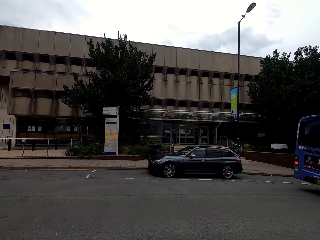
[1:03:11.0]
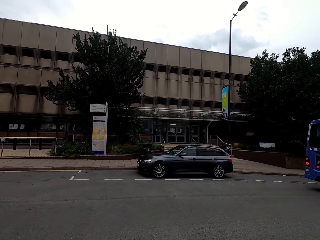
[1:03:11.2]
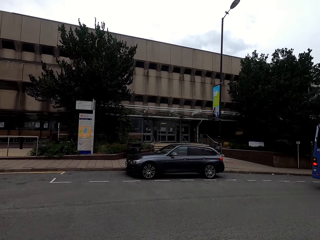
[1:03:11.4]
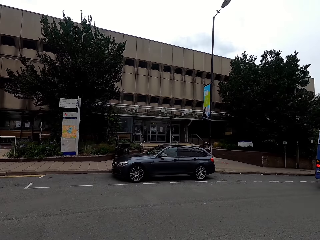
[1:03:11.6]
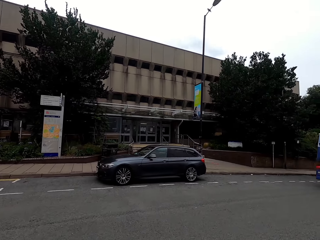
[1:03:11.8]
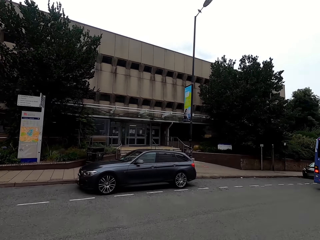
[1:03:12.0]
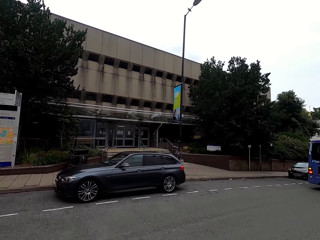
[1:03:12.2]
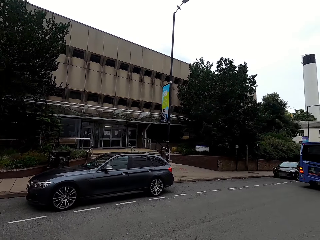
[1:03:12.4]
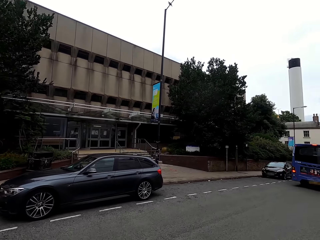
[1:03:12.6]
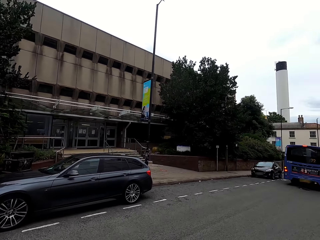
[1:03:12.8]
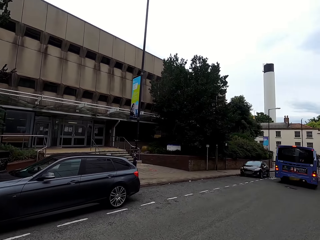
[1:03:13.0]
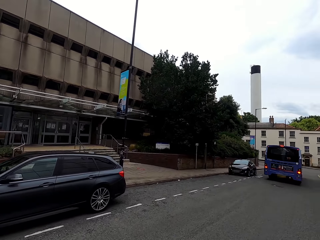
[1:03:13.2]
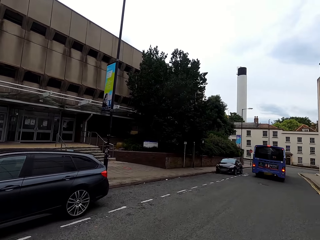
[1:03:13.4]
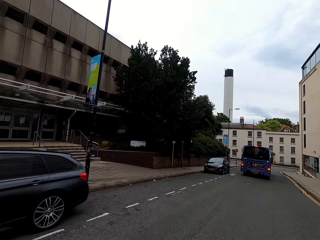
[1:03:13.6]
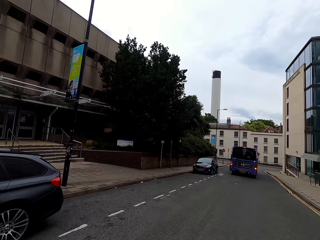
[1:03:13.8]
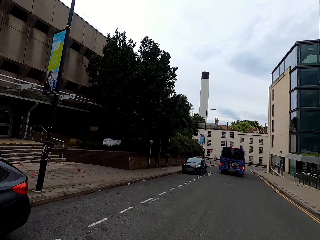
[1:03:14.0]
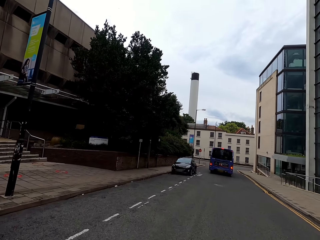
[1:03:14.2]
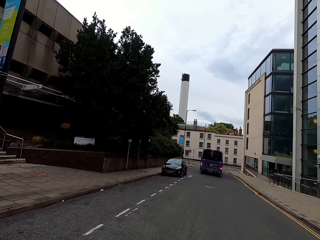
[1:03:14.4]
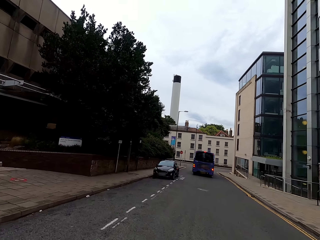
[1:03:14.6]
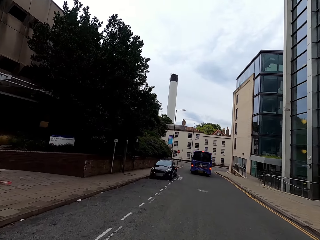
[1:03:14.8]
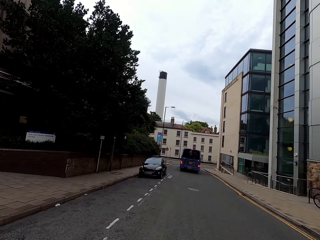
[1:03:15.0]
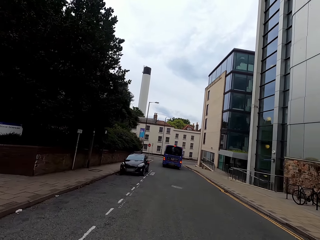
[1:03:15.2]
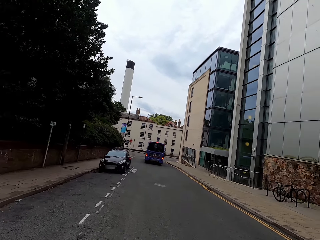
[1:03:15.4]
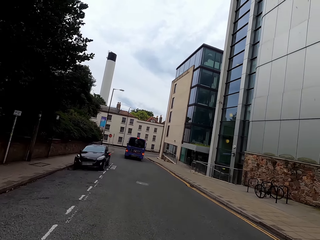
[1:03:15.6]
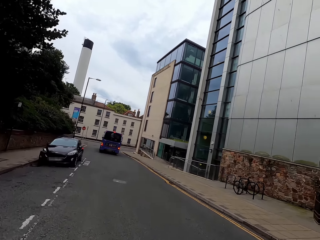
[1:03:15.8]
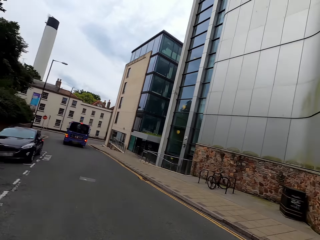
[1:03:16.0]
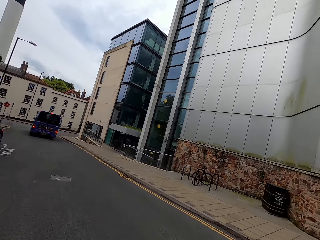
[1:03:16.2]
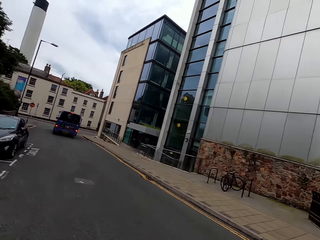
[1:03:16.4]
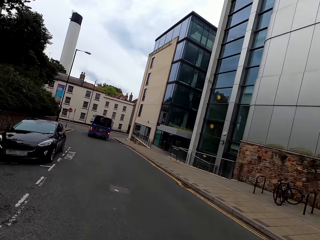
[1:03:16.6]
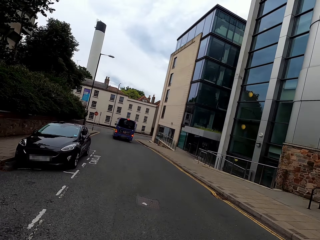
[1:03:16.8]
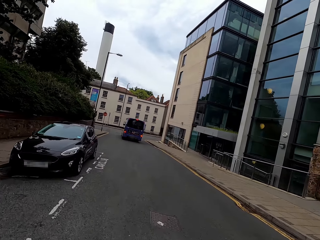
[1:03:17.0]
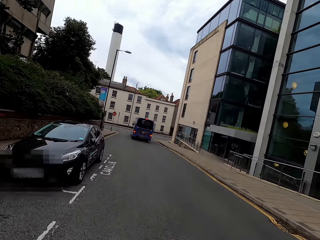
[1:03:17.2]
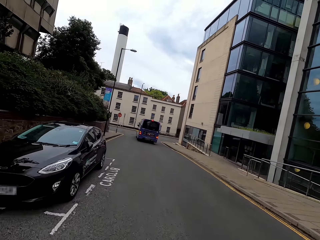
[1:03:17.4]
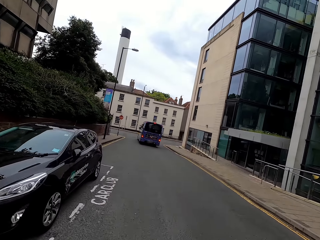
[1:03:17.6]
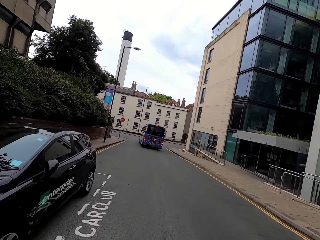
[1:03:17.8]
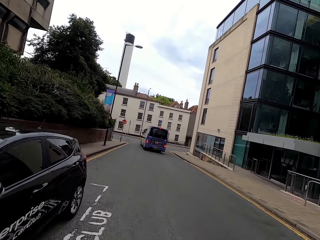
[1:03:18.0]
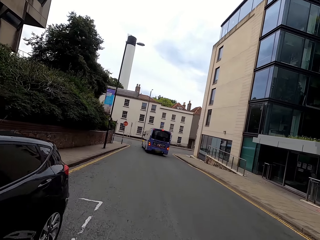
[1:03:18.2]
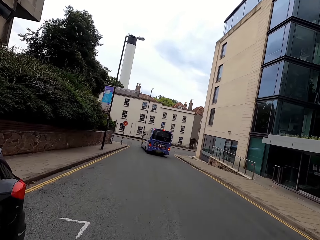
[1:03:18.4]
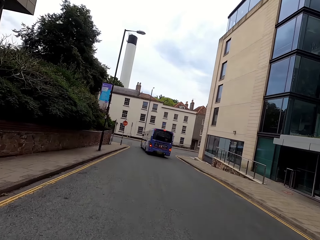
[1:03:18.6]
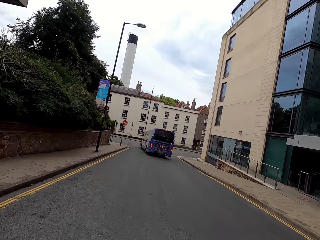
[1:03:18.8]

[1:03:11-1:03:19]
The camera wearer cycles on the road.
